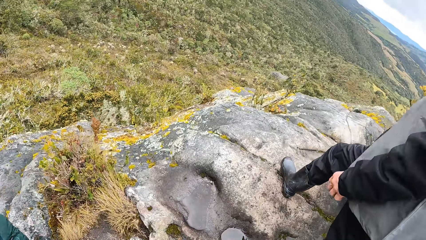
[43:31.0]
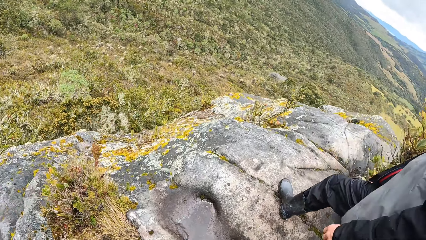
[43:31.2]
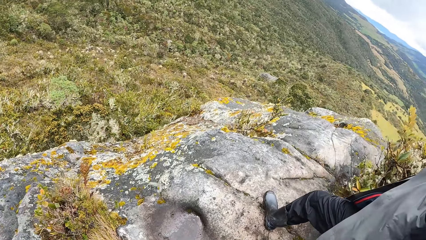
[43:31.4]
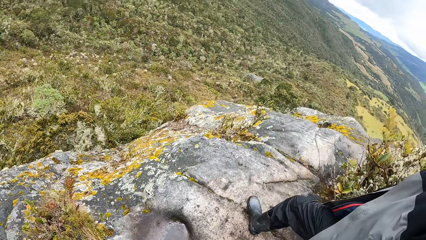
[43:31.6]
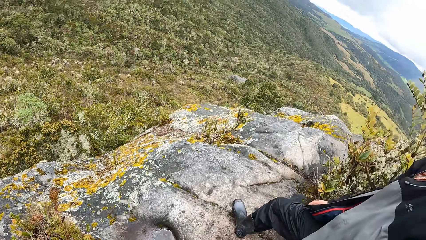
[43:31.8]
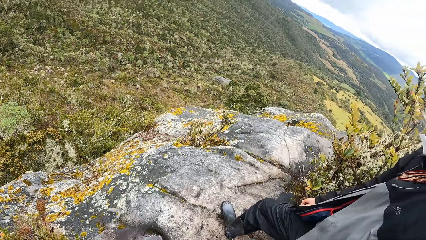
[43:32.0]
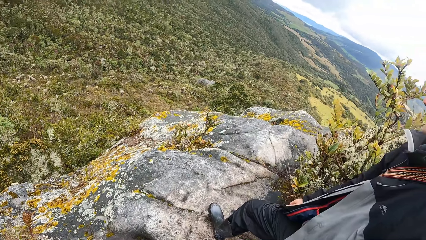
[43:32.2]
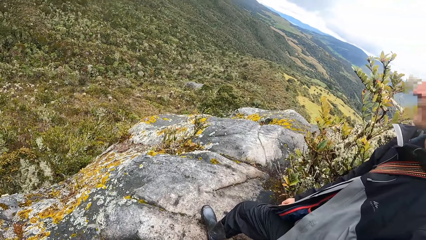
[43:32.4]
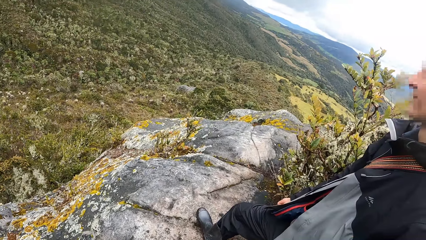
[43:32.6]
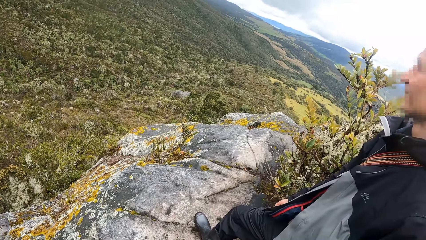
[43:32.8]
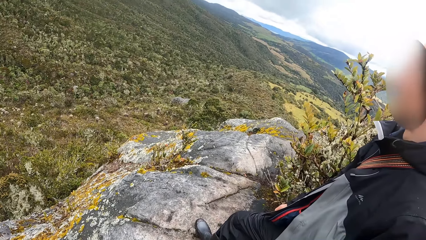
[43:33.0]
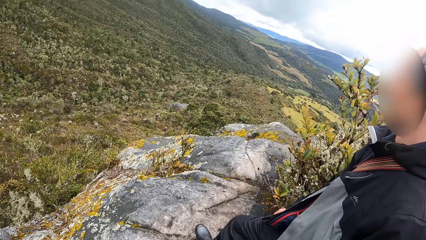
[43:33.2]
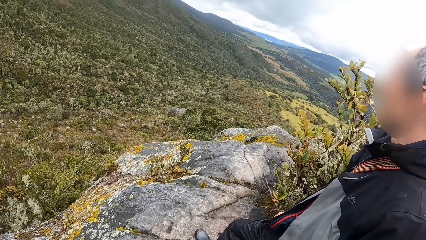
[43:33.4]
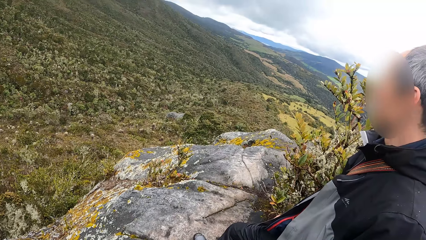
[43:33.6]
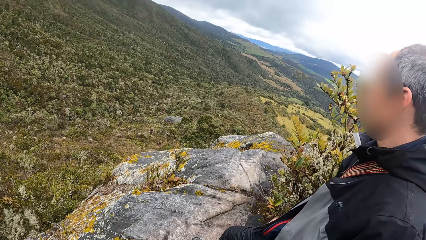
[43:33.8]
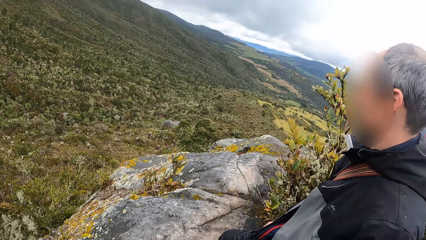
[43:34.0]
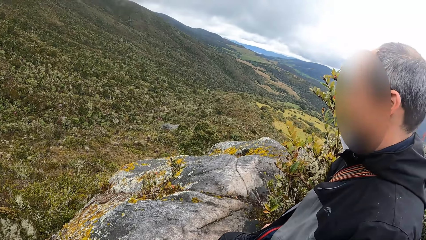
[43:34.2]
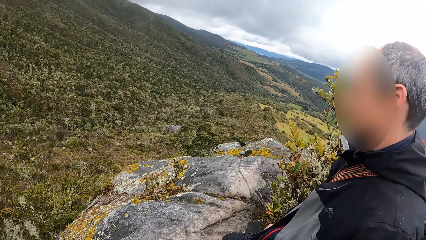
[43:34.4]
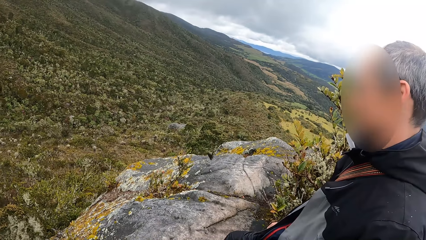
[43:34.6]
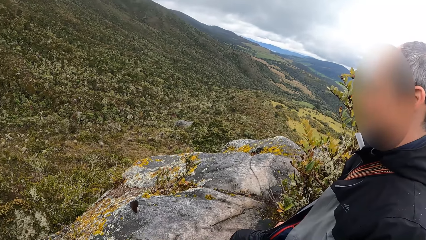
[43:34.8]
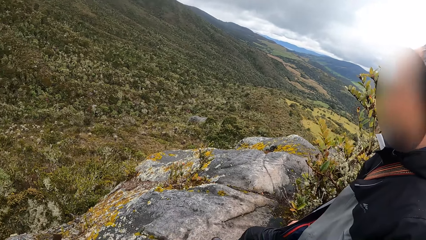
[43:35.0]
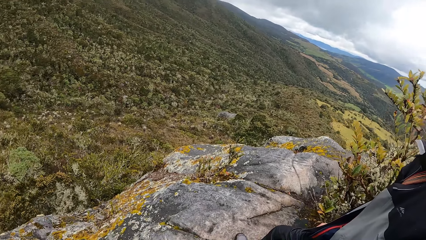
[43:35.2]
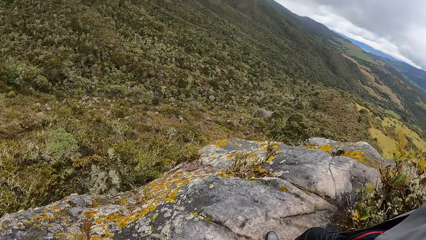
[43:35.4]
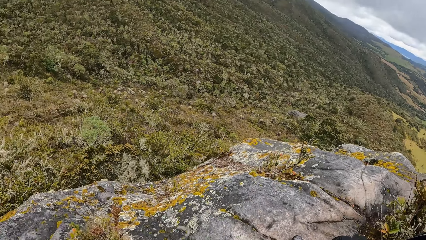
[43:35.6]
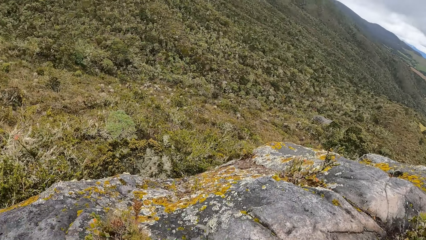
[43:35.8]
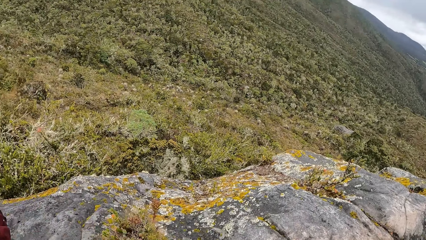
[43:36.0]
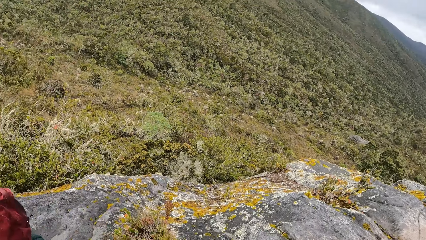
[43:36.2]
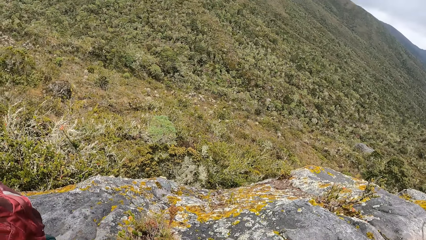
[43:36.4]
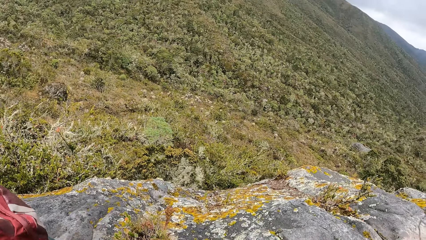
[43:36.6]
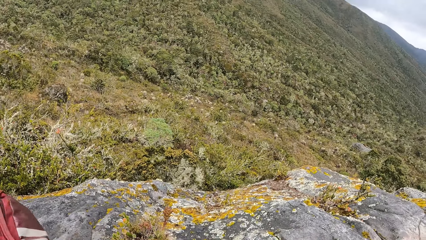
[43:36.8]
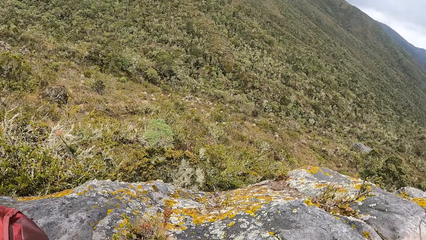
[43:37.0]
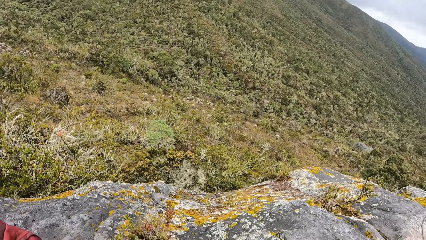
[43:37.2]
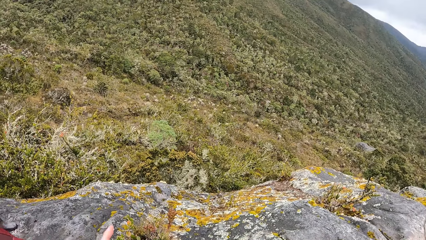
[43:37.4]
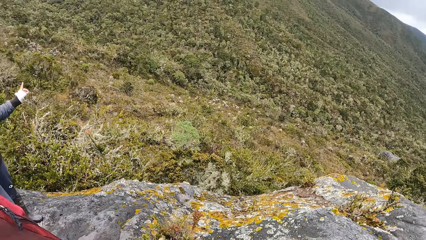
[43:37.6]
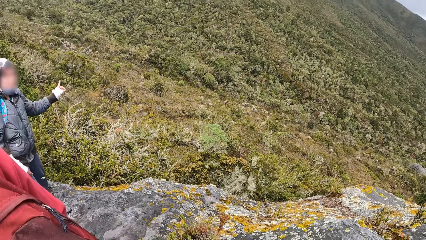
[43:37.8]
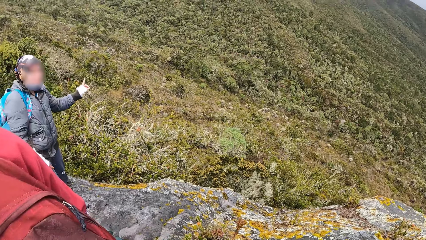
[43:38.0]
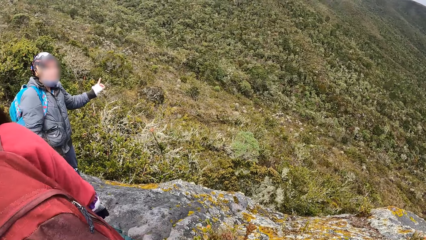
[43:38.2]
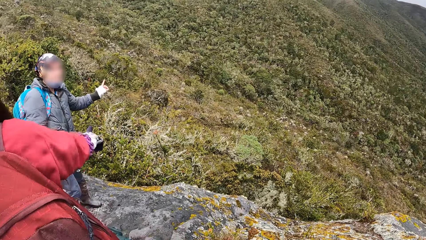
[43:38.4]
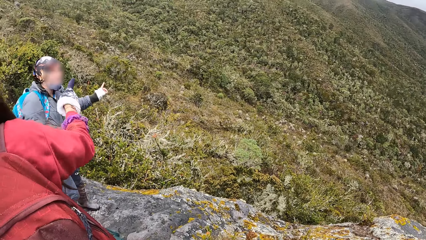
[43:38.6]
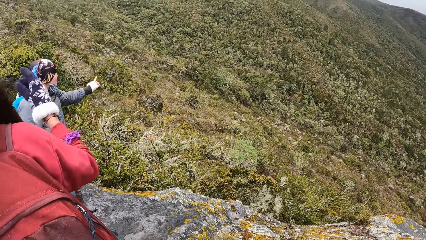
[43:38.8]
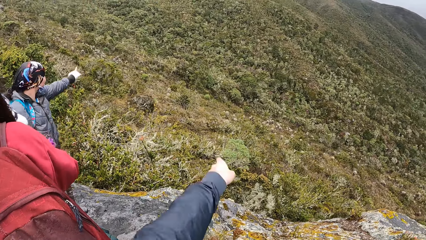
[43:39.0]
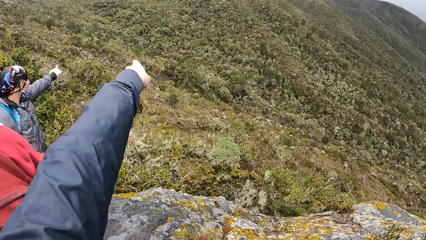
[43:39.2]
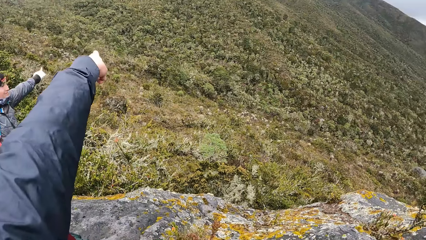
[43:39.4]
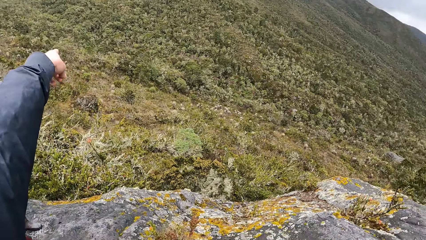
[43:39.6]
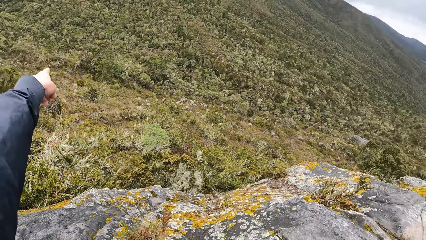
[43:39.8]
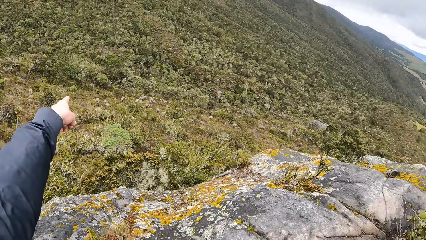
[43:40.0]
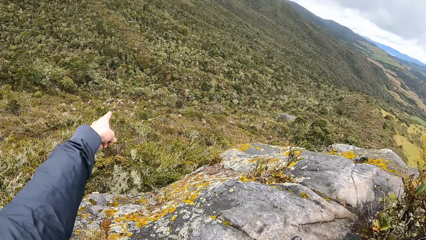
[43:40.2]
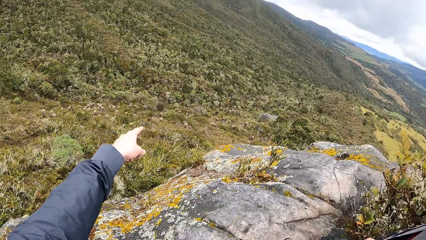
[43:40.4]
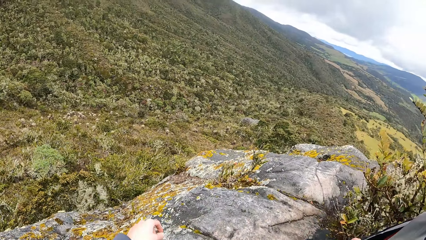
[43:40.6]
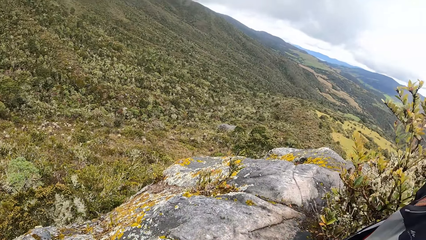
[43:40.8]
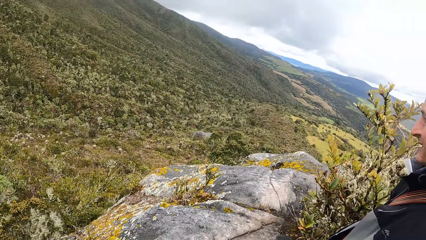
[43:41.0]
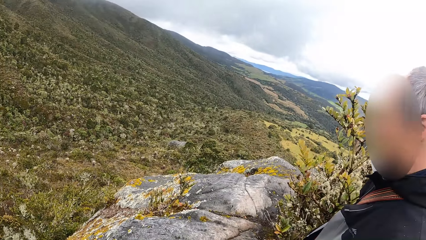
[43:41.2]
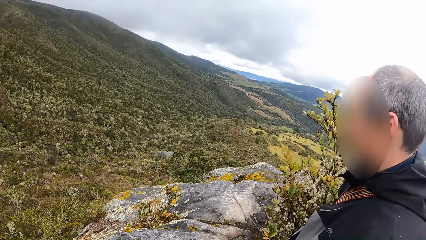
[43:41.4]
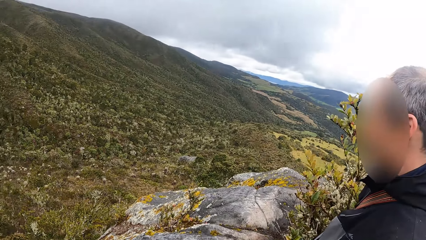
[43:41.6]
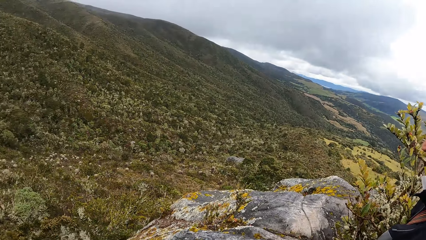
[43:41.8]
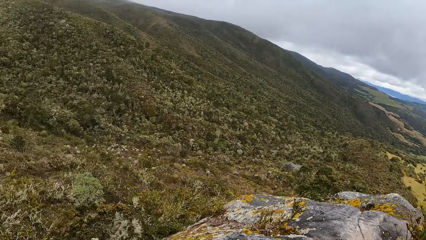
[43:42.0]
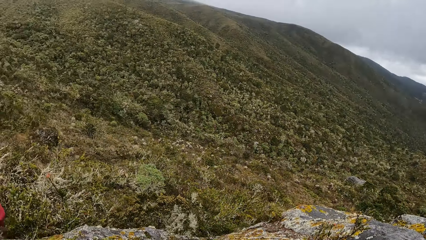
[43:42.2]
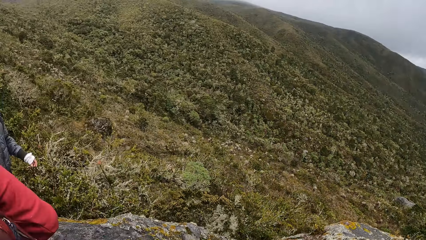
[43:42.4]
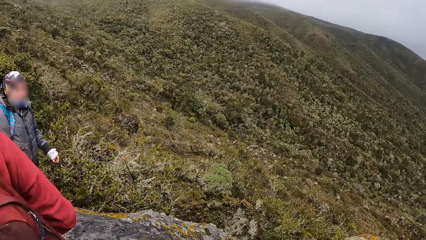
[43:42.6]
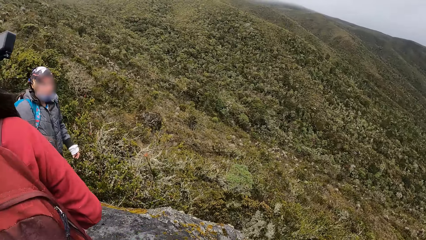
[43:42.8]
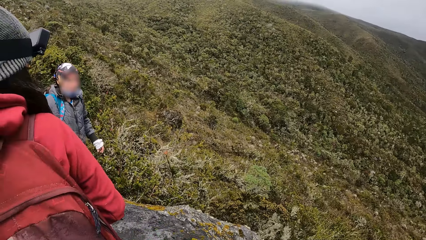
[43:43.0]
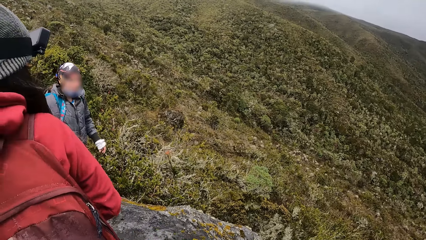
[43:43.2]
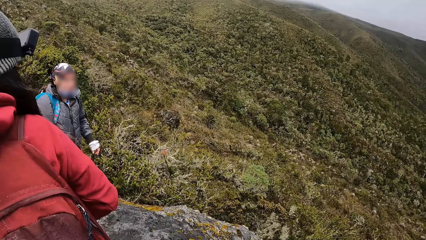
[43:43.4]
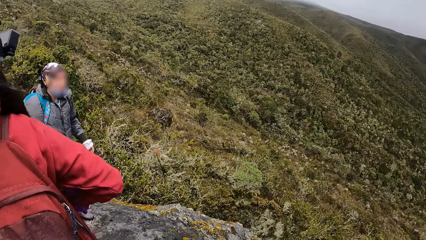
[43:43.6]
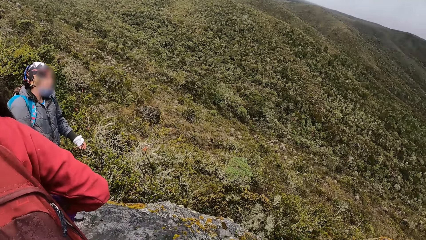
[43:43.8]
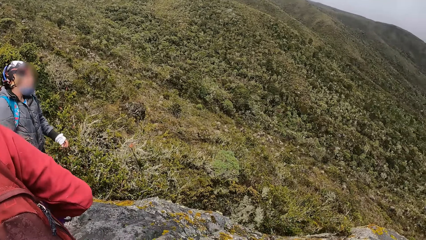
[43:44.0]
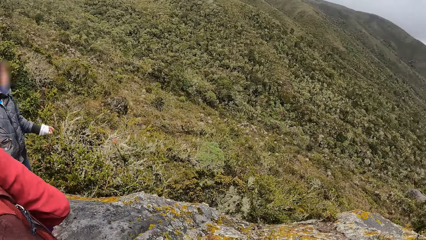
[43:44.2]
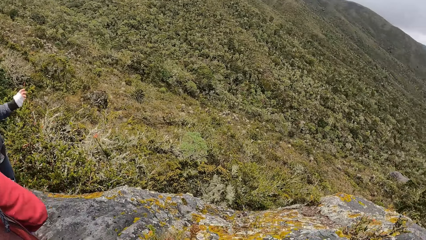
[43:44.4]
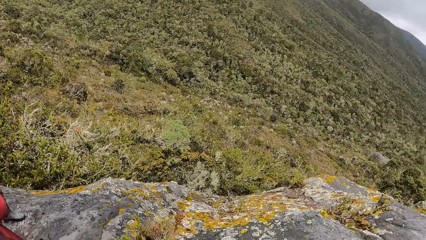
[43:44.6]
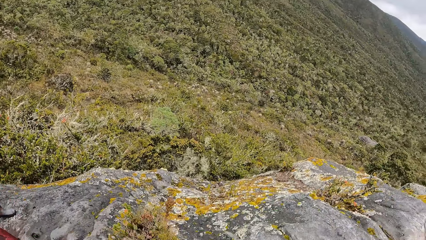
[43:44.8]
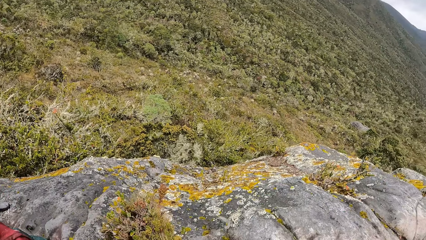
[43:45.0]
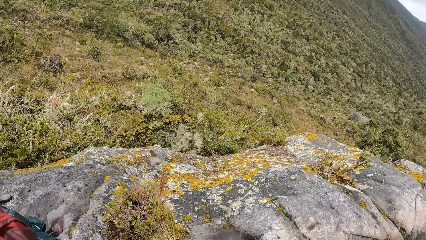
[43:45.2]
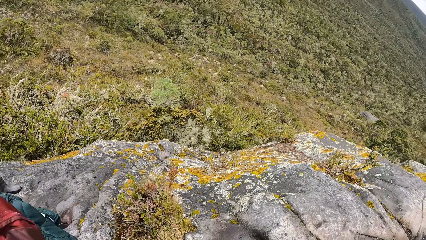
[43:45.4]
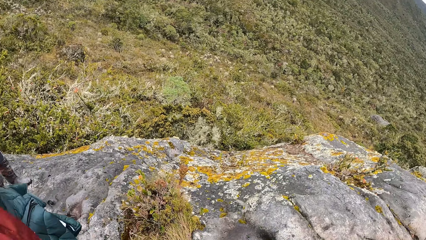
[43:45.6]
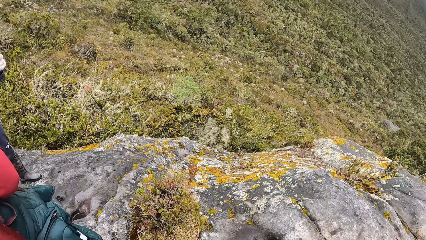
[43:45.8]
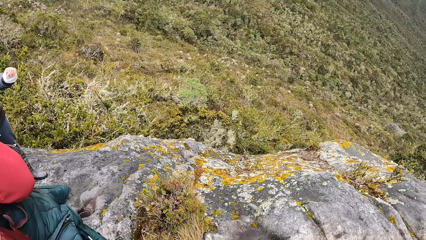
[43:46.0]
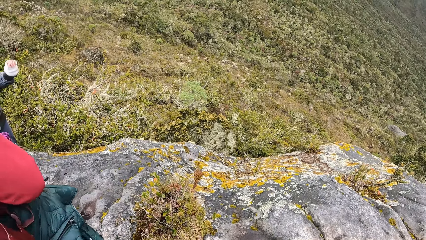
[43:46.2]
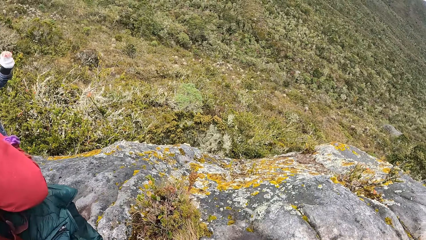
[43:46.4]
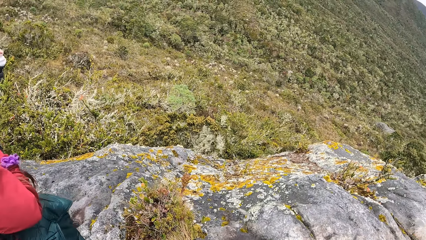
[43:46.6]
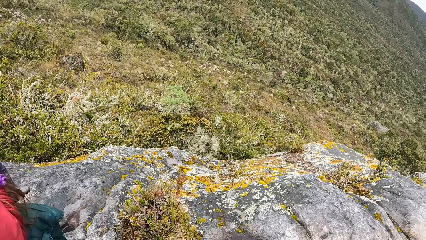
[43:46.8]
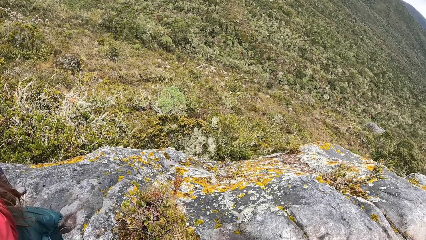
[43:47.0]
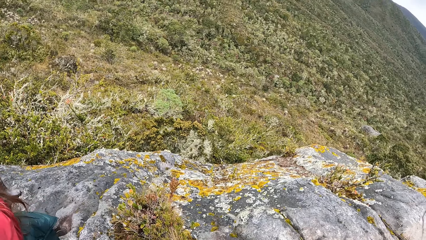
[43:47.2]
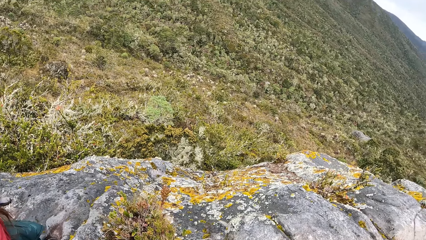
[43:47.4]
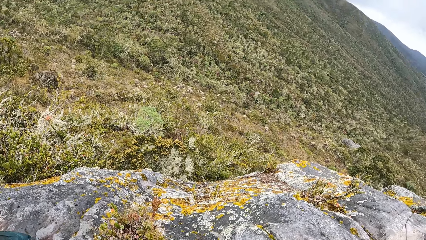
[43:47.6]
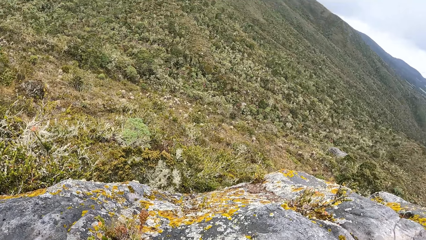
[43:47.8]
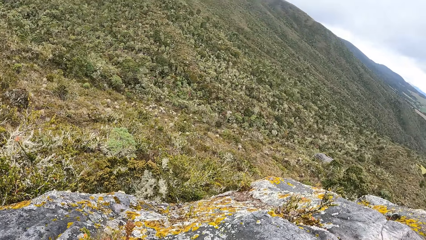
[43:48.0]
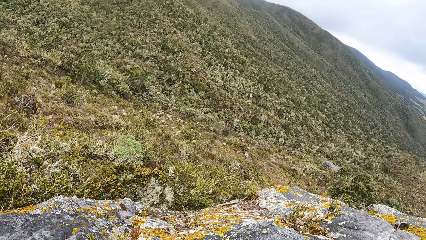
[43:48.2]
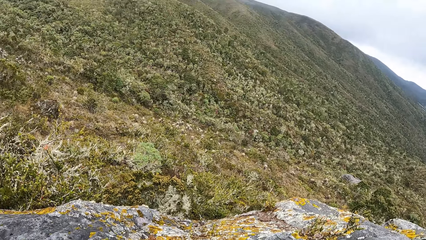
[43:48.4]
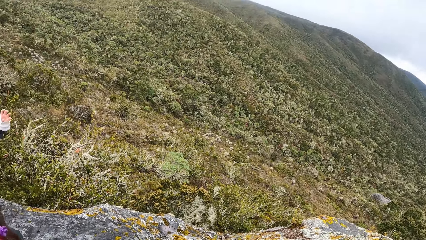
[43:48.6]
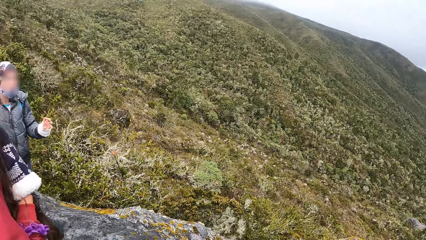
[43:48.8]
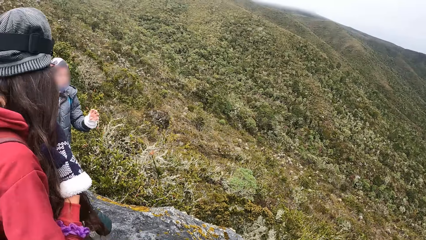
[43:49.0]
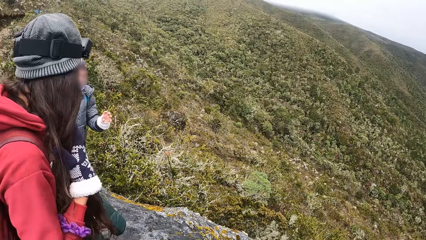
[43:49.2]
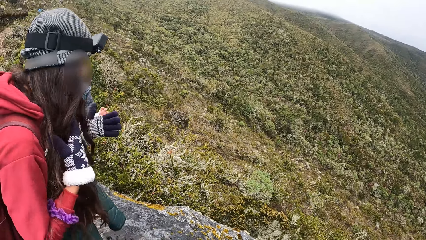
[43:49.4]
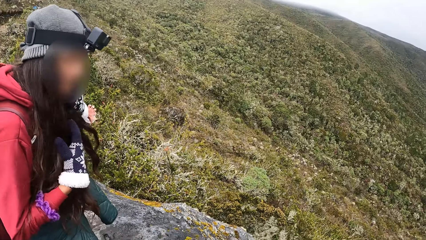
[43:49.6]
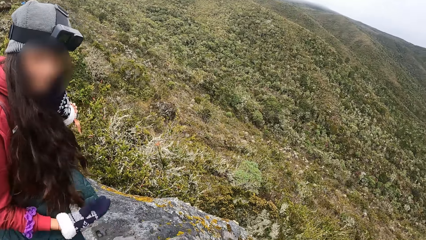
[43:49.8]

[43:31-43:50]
A man engages the camera wearer. A woman points to a tree with her right hand. The camera wearer points to the tree with his left hand. He communicates in the park. He looks around.
